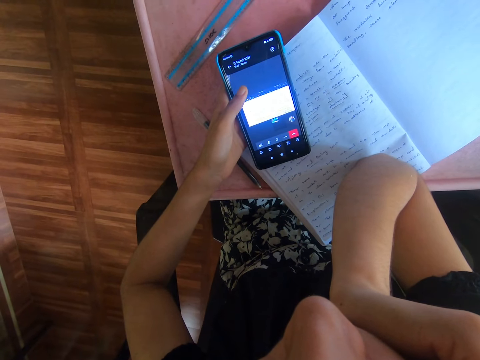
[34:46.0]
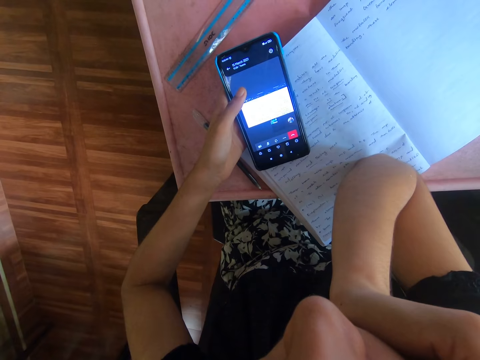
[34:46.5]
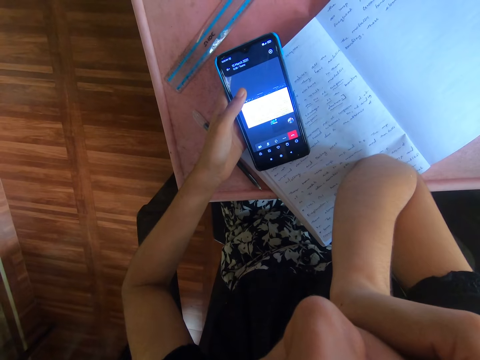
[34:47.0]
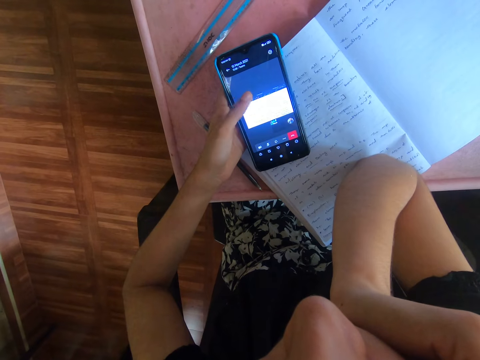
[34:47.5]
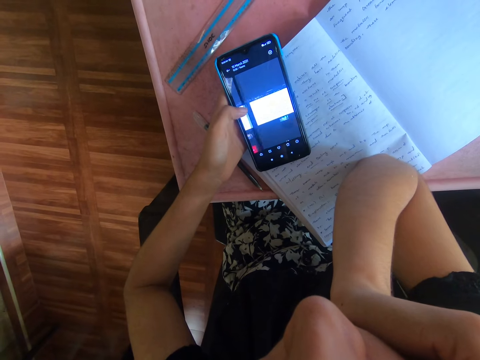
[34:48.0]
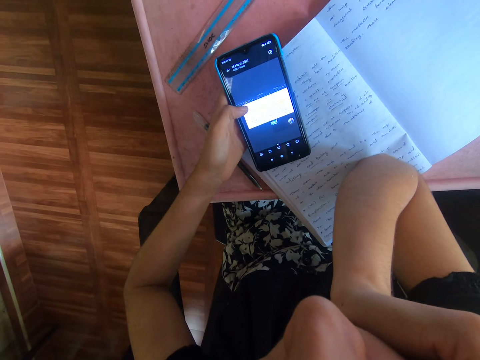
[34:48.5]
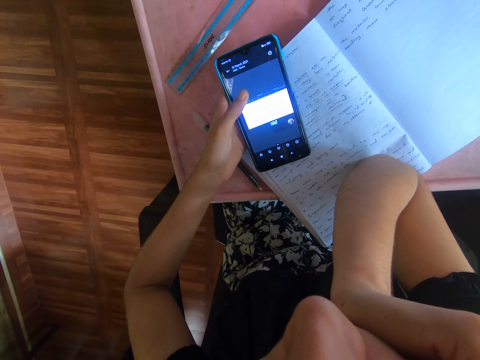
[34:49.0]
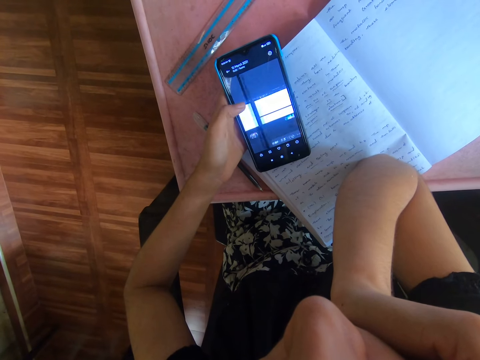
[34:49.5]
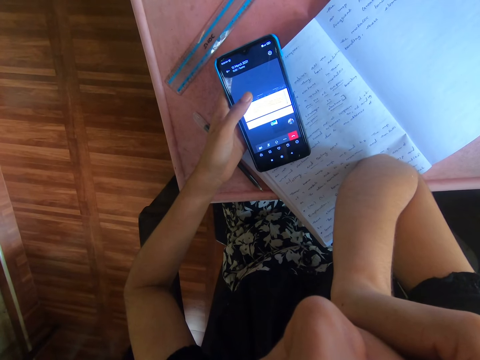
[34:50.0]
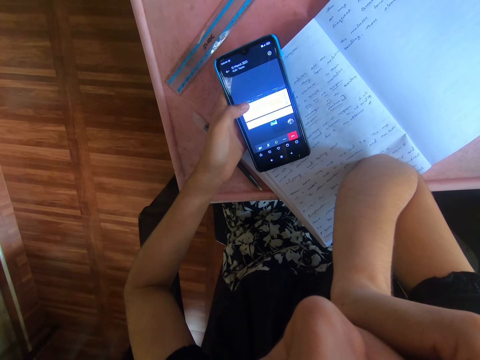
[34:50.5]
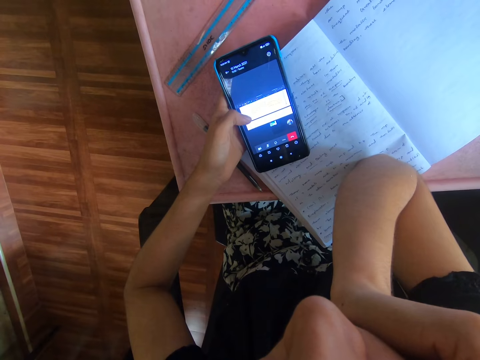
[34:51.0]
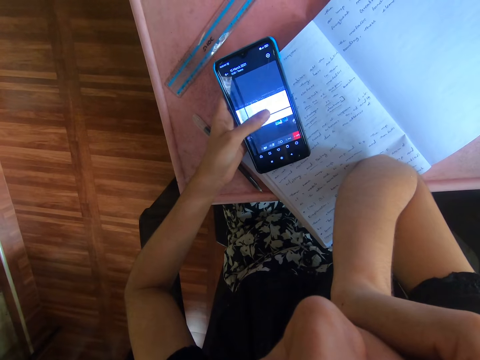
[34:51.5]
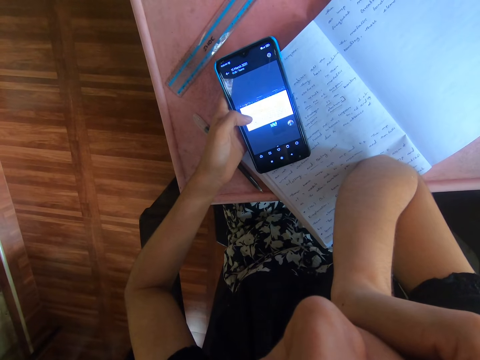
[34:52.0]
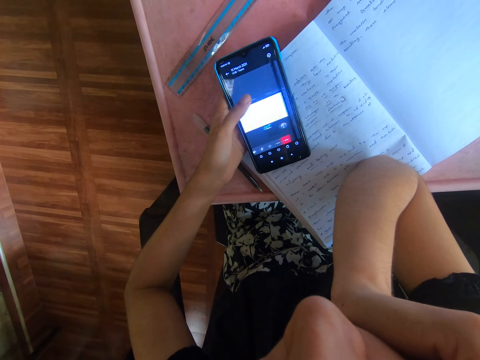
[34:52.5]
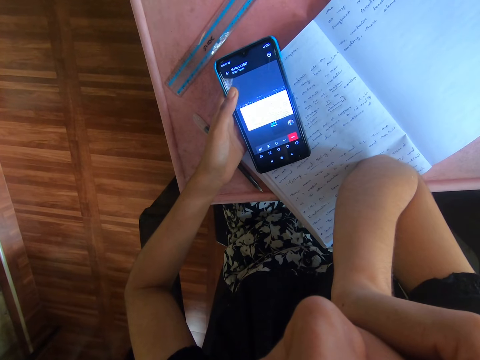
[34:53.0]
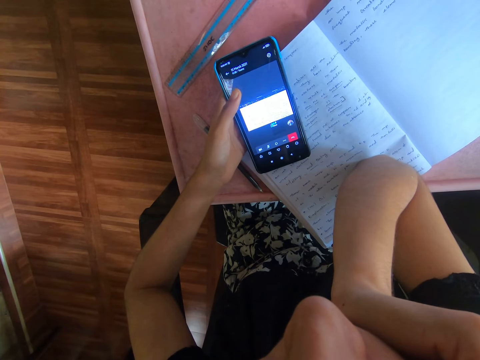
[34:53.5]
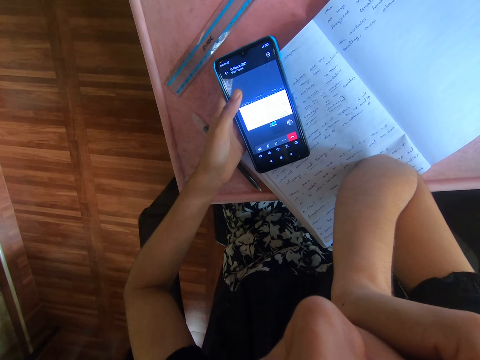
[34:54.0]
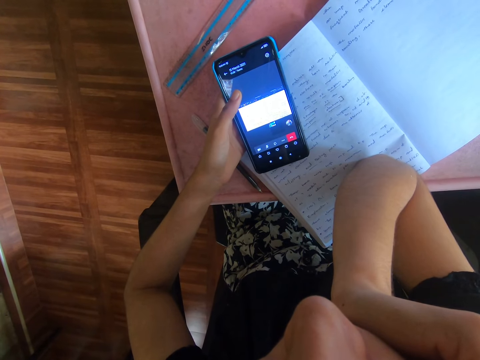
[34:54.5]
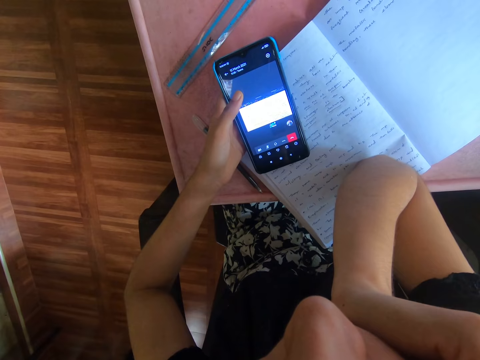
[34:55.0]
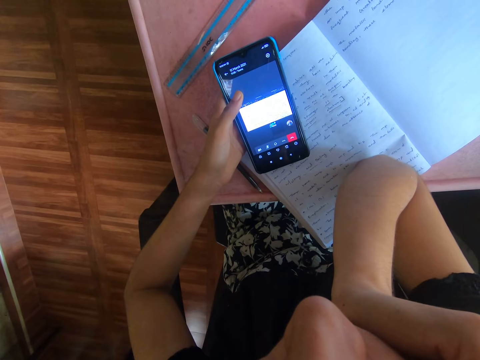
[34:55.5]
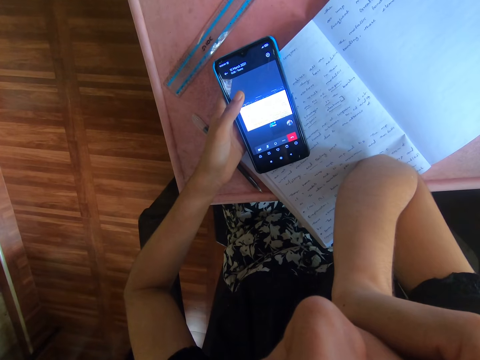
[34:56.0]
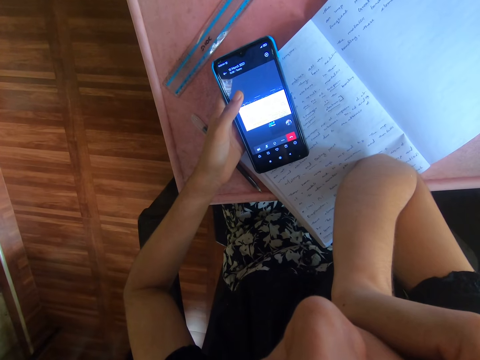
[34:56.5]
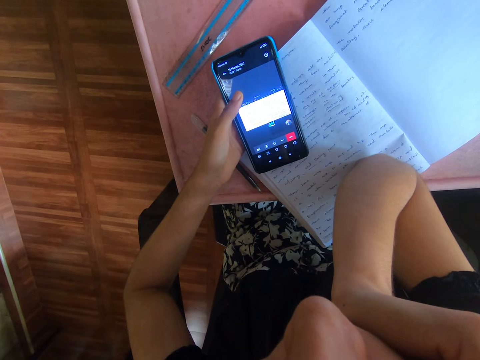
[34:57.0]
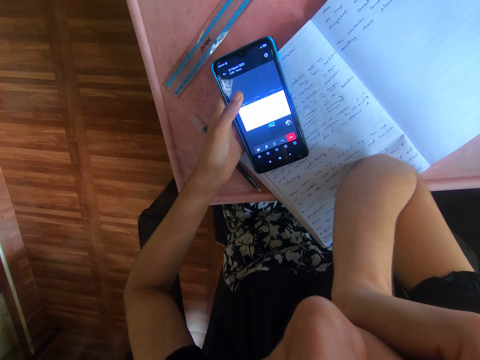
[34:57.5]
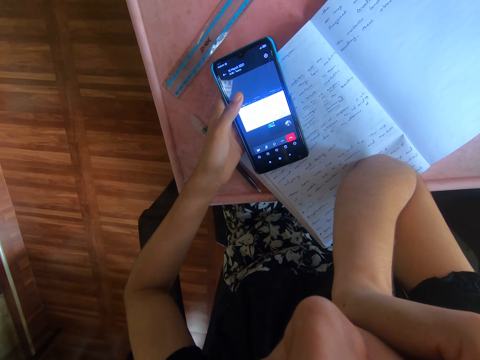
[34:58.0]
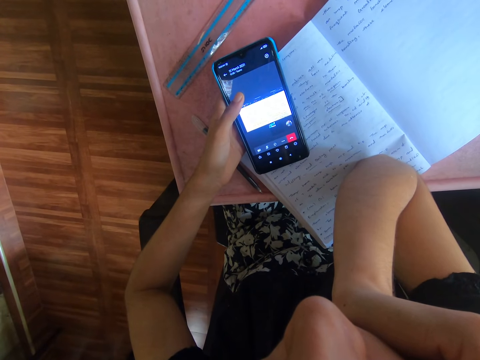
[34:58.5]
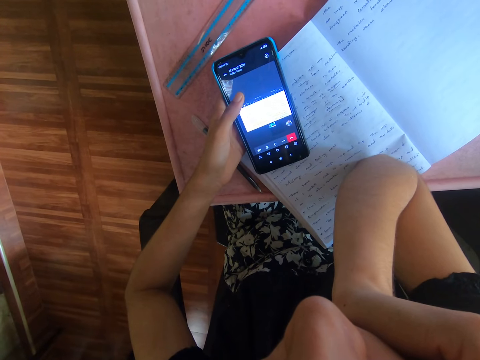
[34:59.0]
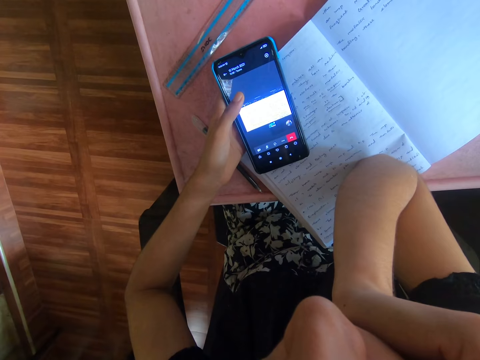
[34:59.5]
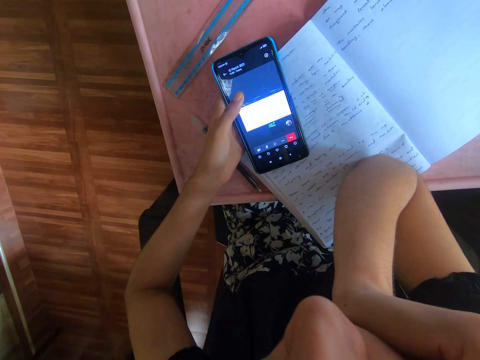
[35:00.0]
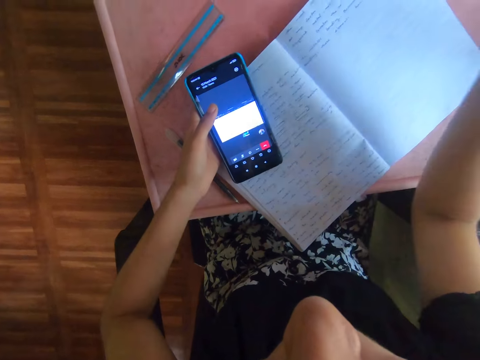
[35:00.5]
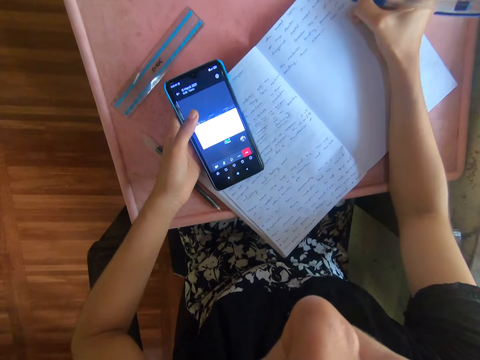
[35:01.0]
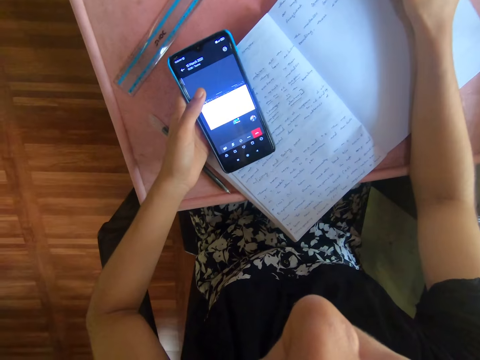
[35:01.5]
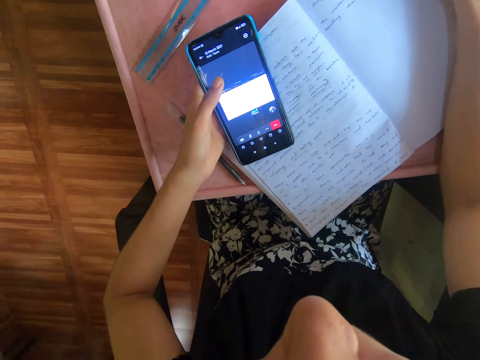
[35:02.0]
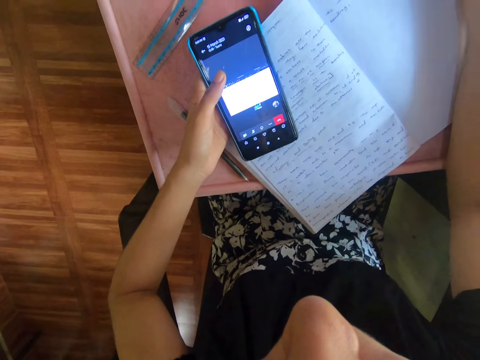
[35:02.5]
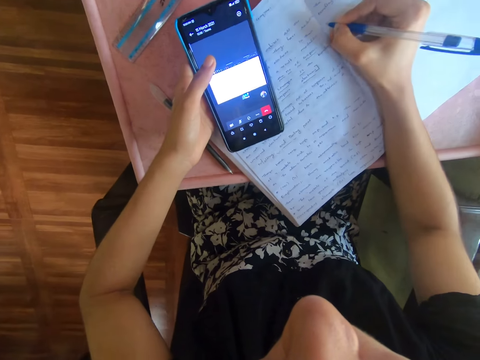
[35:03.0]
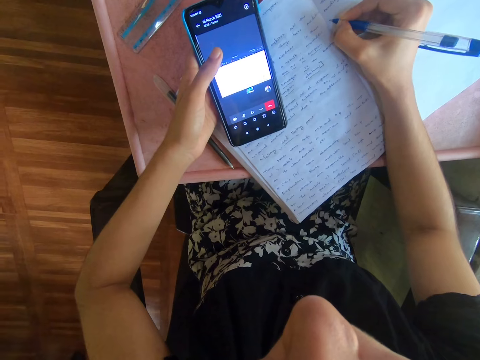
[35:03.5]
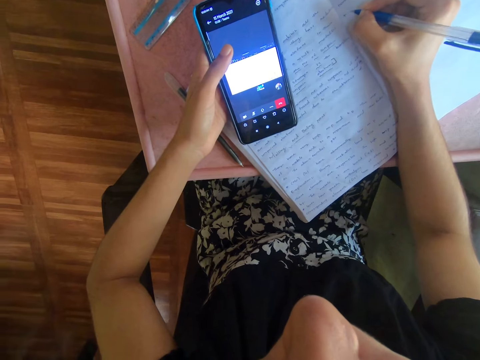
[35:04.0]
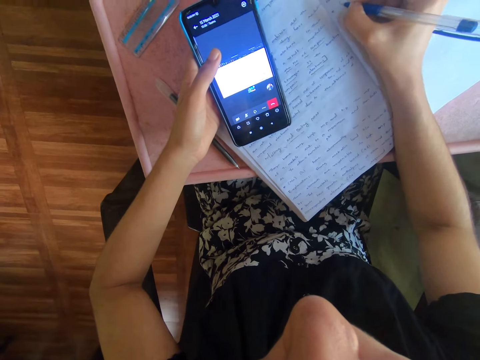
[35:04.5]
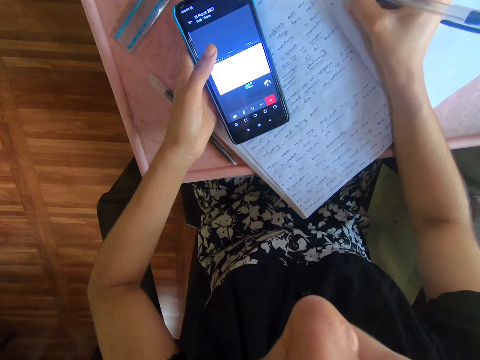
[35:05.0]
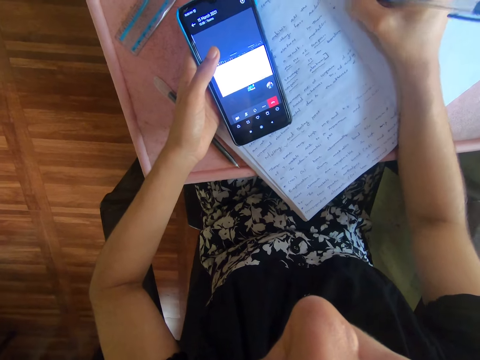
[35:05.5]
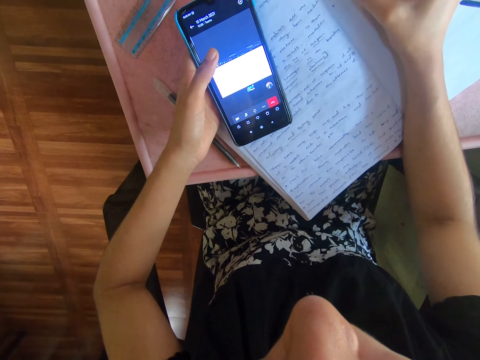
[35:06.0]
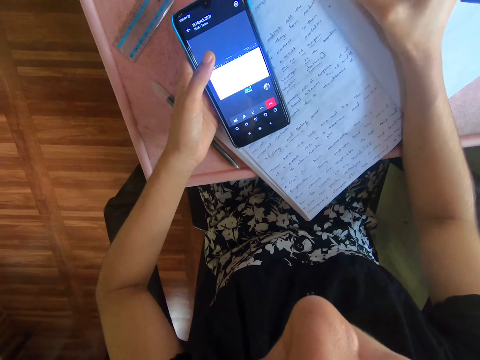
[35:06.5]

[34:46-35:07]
The camera wearer uses the phone. She writes in the book on the table with the pen in her right hand.
